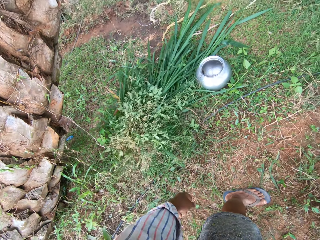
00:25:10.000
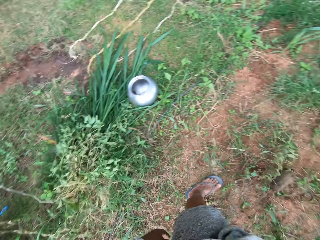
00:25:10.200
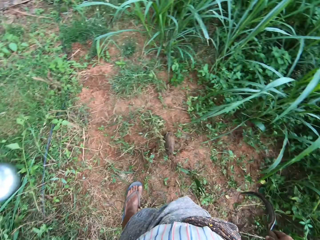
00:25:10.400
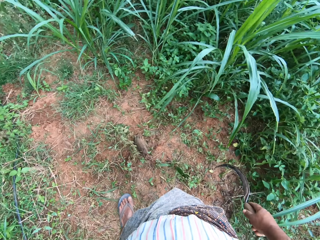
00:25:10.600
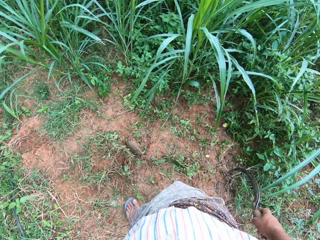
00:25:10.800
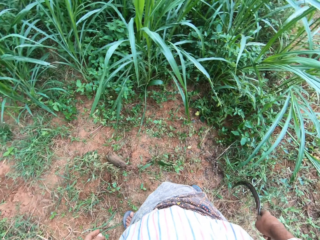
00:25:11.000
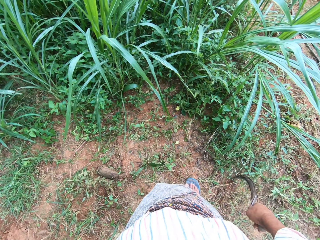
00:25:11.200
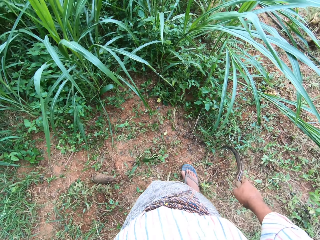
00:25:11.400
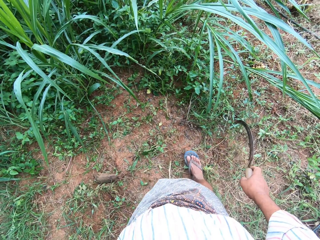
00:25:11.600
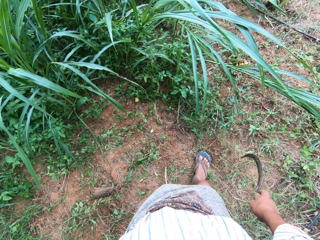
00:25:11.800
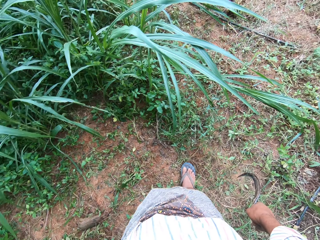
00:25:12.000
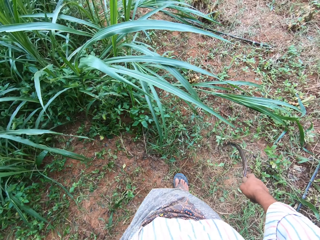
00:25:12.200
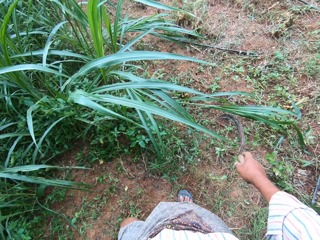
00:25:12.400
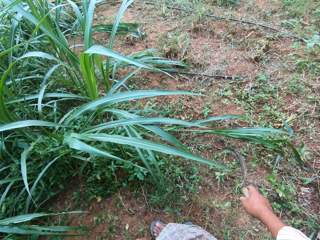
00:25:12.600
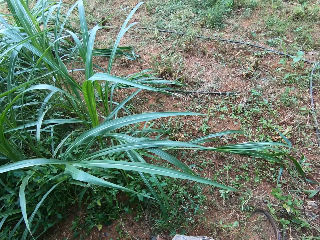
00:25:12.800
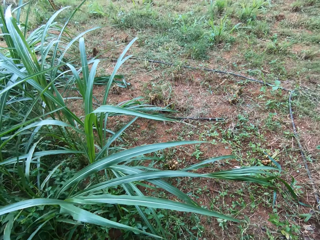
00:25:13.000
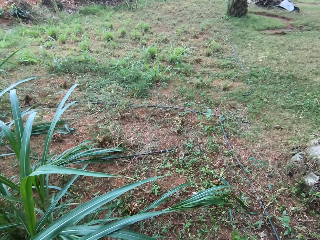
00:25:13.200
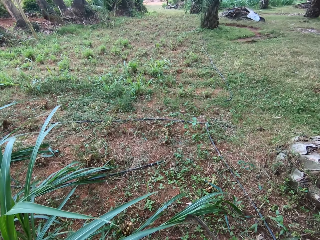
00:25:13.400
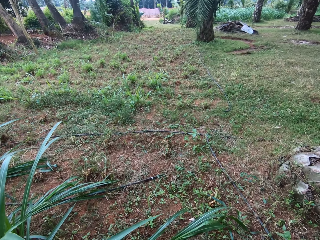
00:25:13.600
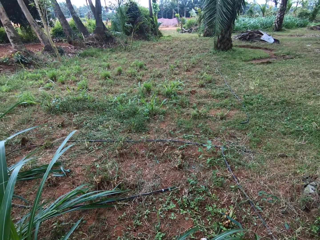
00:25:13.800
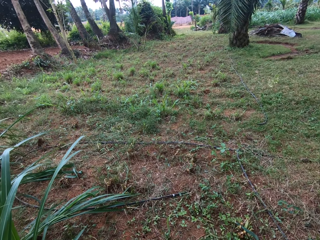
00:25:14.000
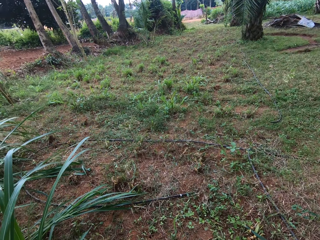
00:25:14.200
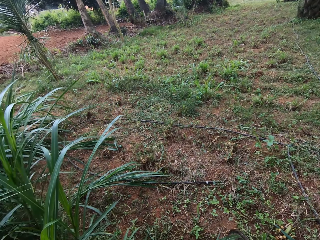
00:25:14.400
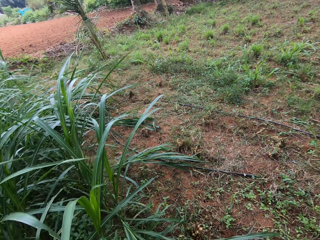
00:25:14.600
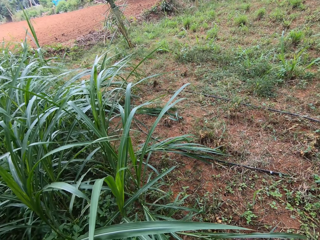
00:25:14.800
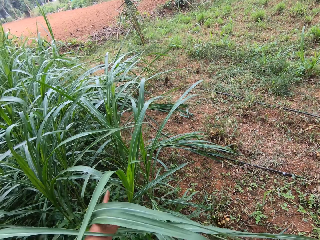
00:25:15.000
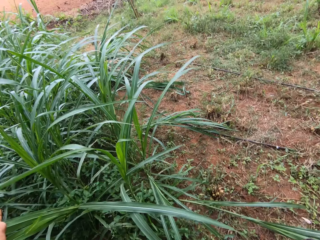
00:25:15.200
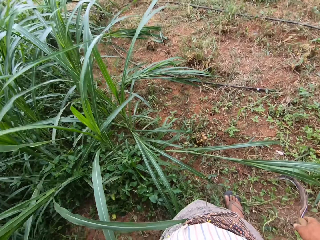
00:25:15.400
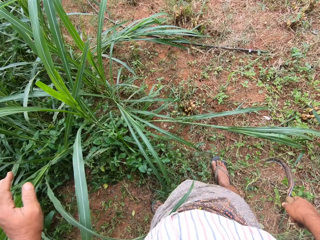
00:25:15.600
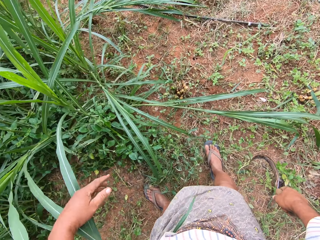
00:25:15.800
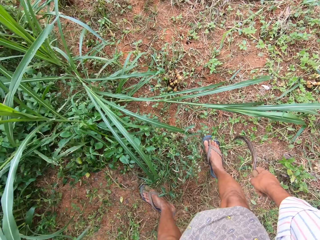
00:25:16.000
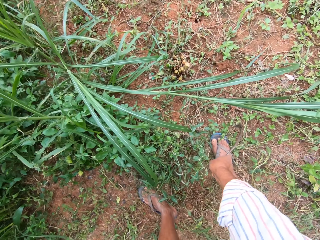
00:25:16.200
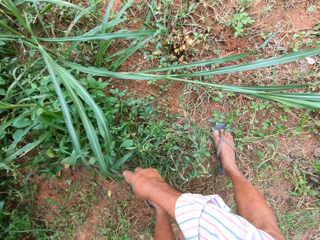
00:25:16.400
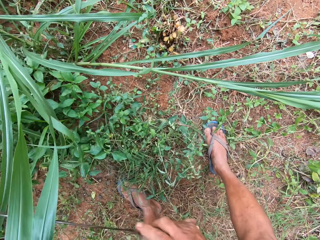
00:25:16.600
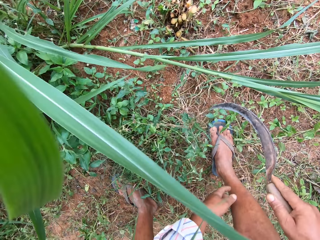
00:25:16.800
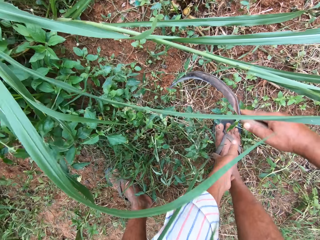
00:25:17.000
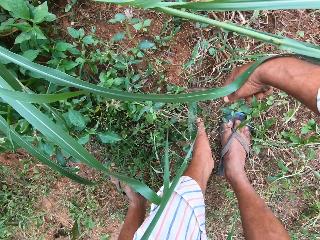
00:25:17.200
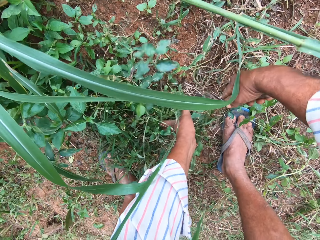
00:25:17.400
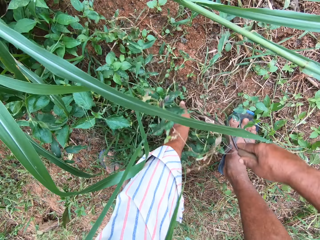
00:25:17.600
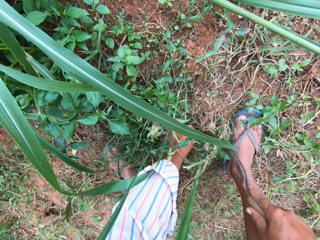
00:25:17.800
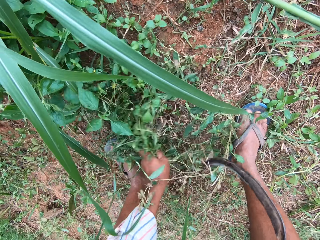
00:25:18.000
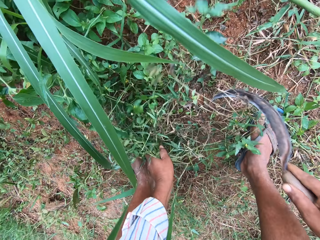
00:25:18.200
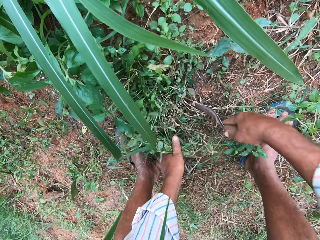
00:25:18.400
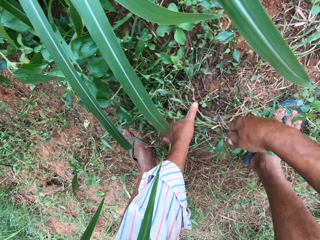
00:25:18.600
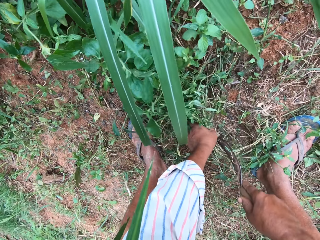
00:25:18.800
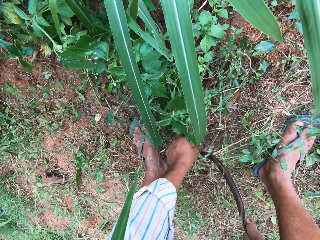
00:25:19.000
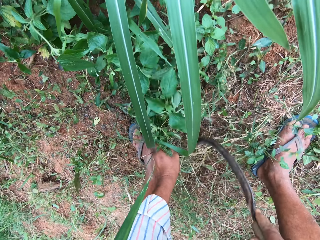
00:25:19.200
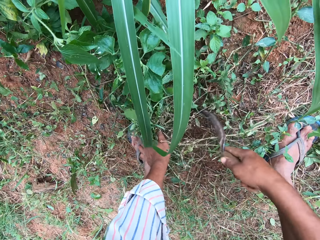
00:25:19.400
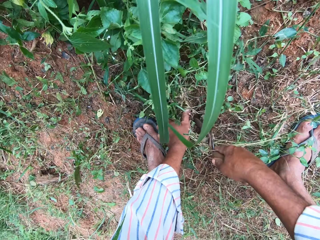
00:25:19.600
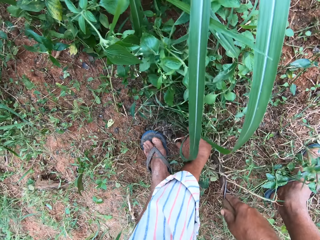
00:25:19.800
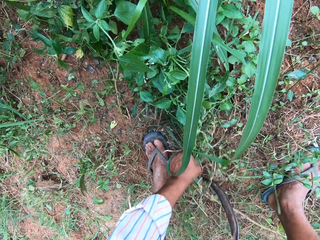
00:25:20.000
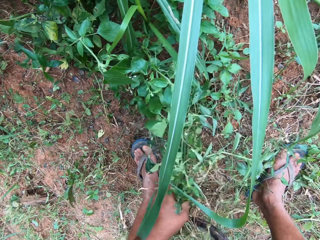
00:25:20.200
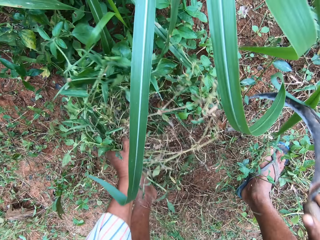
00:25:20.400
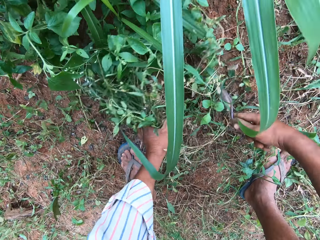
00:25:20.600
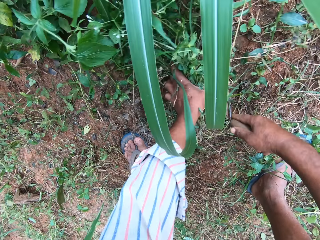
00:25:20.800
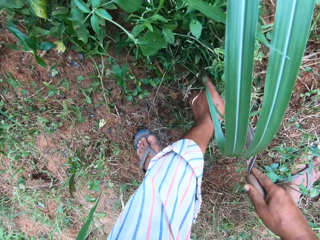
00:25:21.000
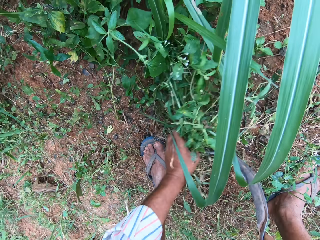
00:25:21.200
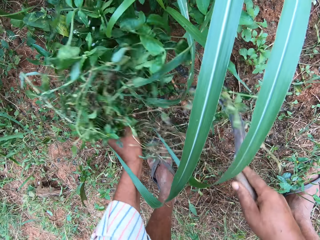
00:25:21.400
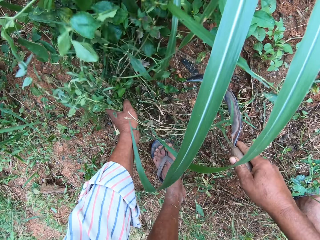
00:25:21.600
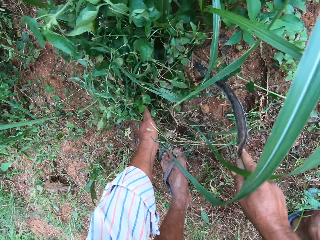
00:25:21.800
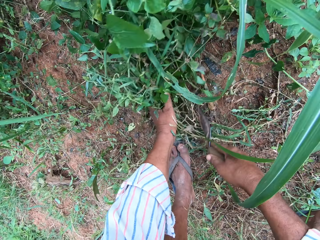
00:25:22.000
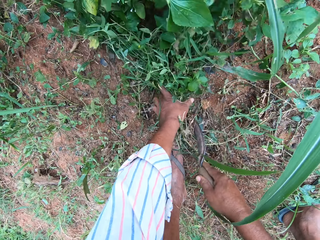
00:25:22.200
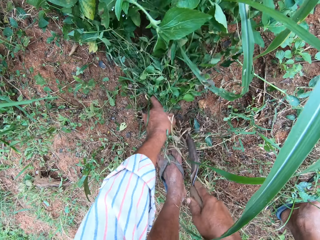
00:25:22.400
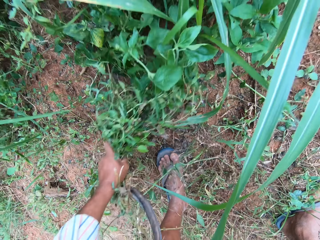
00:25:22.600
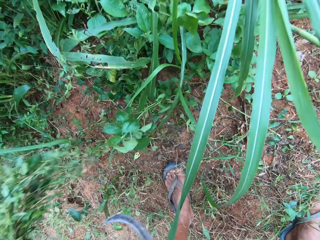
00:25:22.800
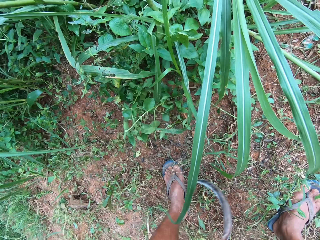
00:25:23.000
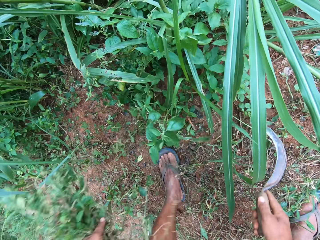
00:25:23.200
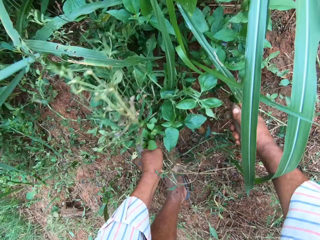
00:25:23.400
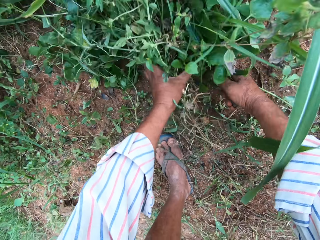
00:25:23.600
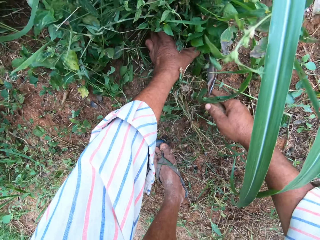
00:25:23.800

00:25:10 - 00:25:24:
The camera wearer walks around. They grab grasses. They cut the grasses repeatedly.

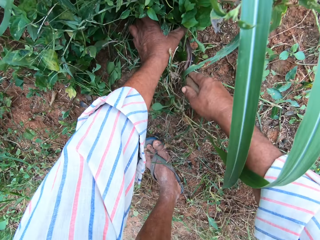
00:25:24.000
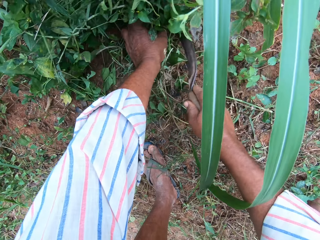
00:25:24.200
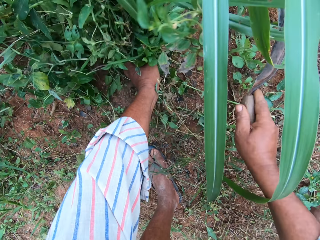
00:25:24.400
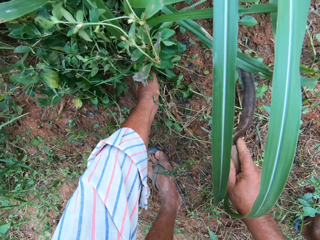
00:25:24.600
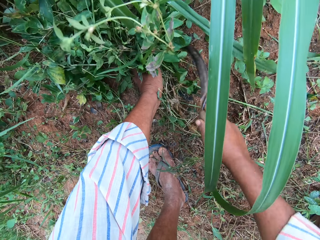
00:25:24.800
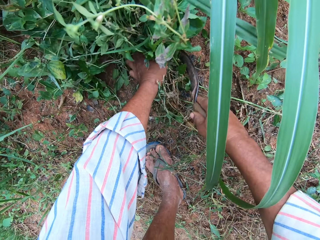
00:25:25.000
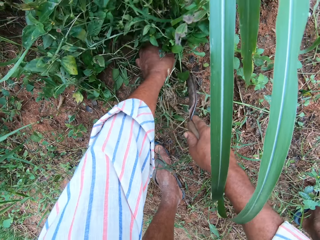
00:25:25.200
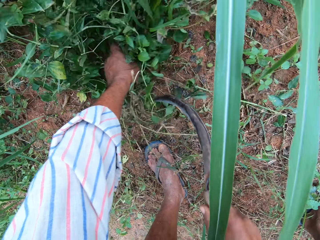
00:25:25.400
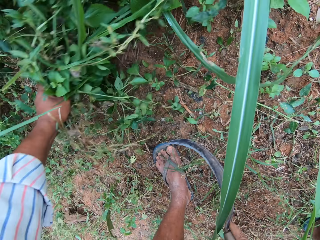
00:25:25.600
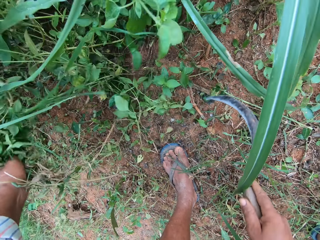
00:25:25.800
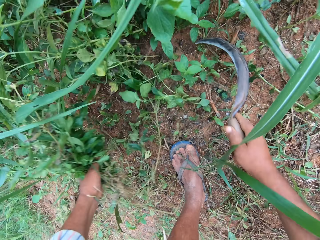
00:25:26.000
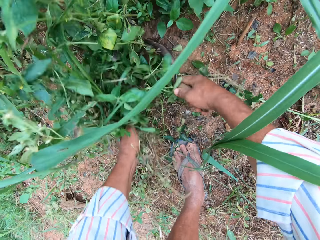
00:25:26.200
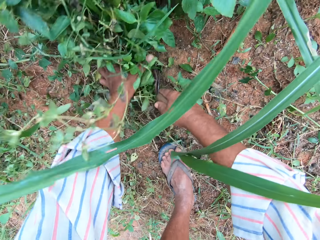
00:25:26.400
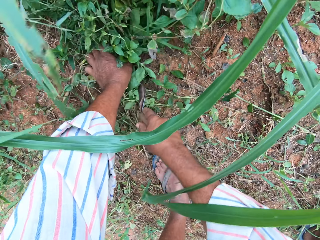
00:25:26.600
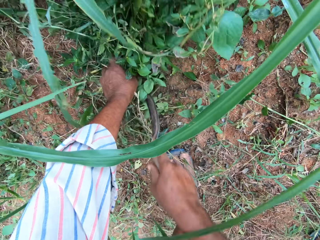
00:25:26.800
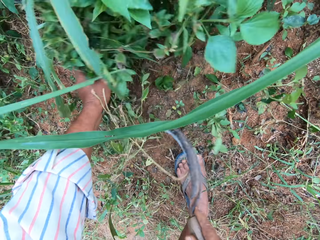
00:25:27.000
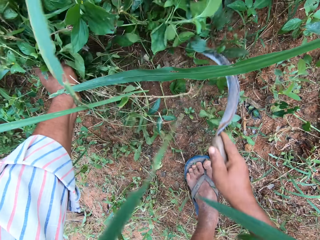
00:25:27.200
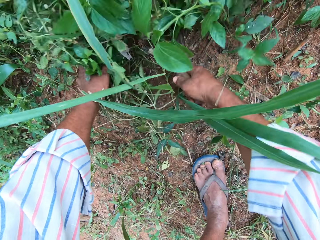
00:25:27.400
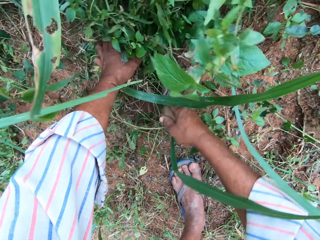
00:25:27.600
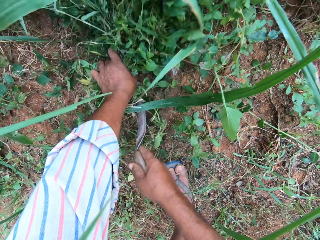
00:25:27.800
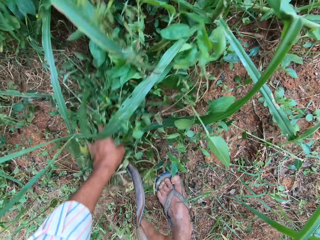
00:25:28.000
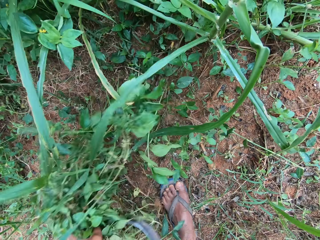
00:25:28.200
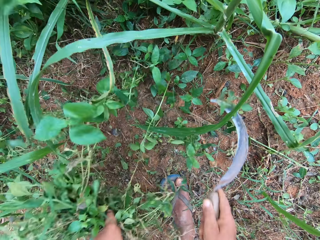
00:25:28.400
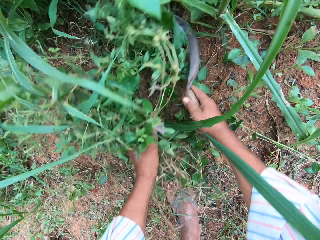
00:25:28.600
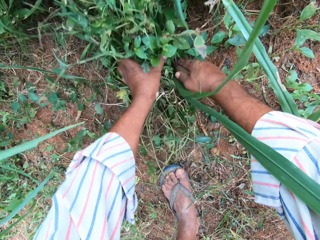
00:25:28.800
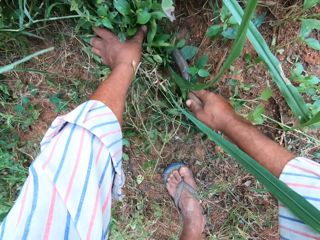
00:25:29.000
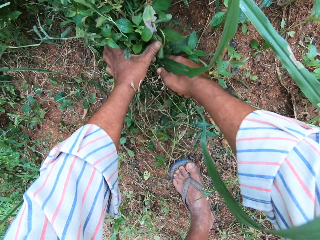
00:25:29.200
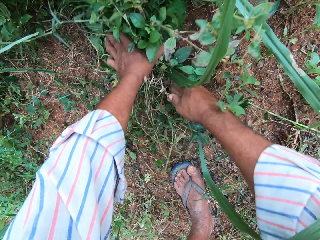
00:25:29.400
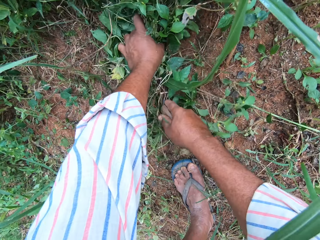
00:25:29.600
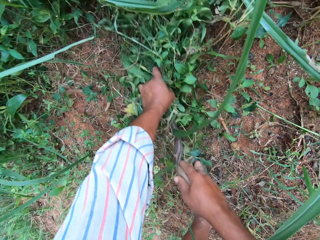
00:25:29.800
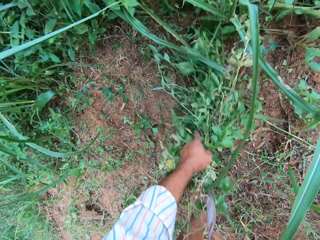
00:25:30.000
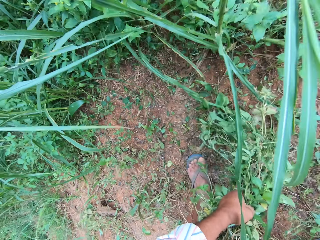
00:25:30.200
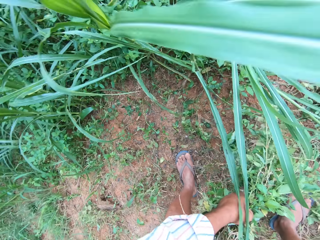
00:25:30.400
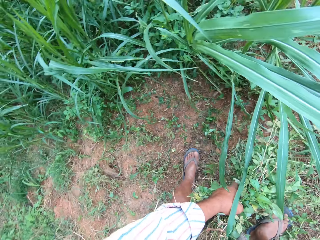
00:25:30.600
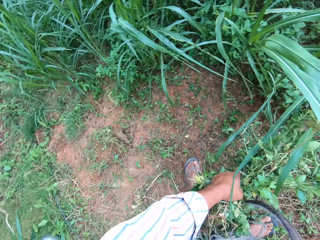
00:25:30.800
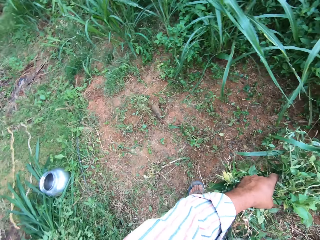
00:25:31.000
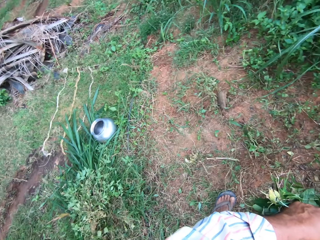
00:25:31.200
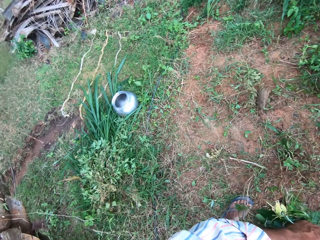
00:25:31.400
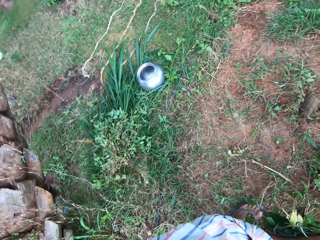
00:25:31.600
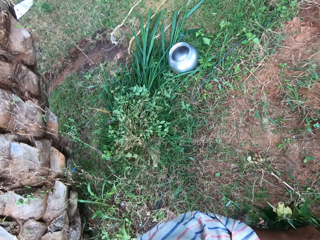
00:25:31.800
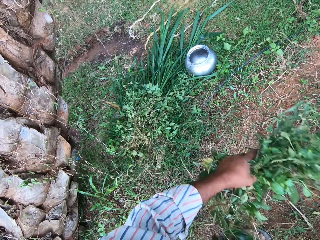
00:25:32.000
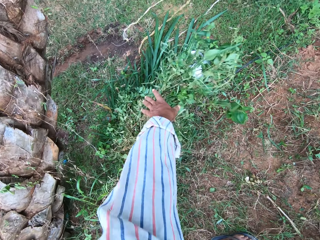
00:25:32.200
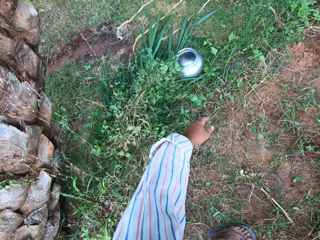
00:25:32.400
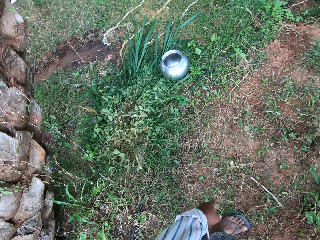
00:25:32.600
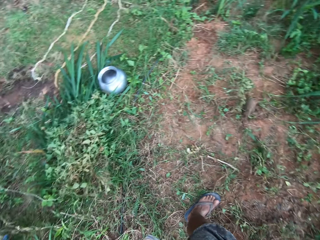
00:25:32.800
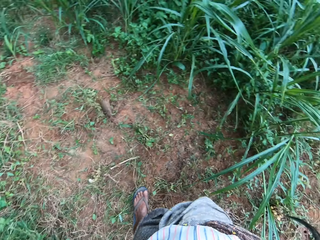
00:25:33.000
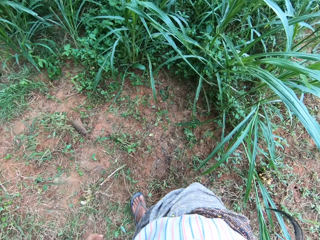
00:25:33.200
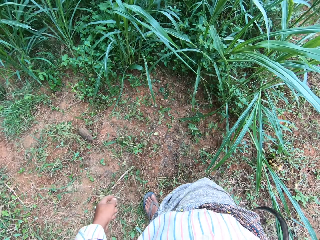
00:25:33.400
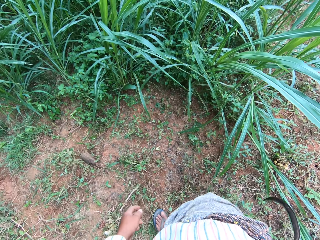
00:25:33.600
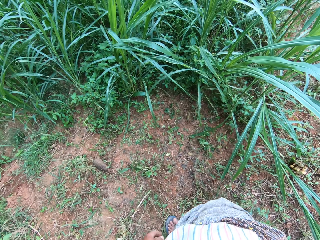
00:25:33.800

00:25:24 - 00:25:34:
The camera wearer cuts grasses repeatedly. They drop the grass on the ground.
